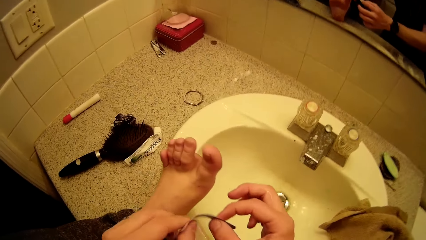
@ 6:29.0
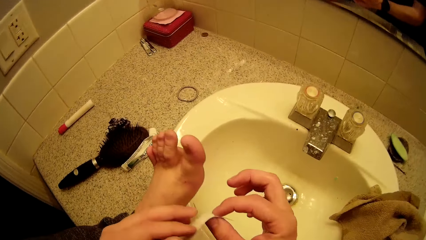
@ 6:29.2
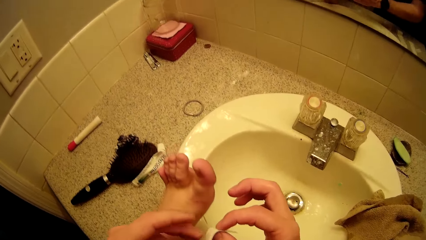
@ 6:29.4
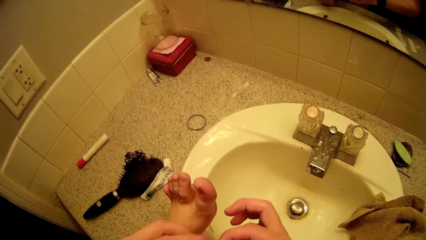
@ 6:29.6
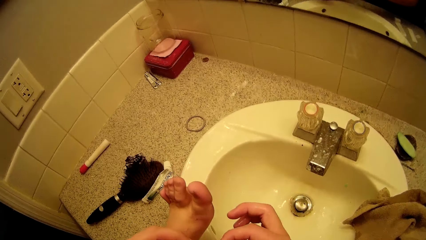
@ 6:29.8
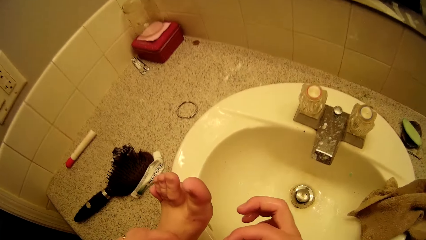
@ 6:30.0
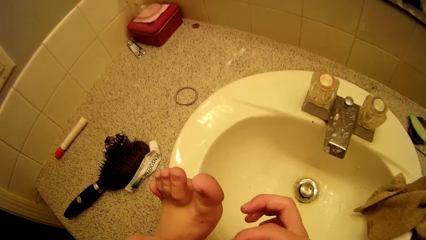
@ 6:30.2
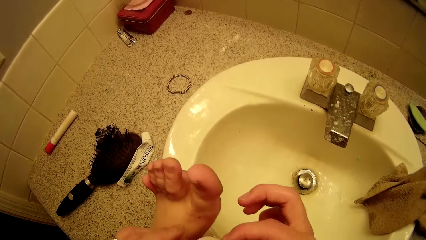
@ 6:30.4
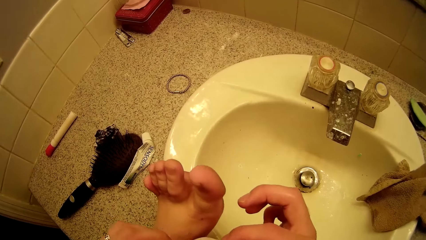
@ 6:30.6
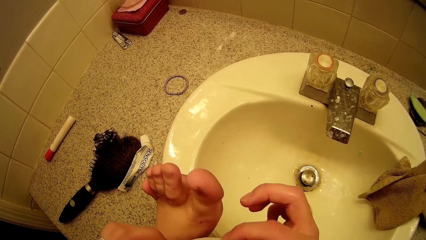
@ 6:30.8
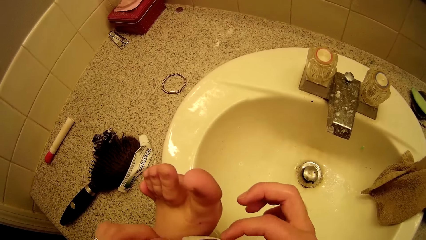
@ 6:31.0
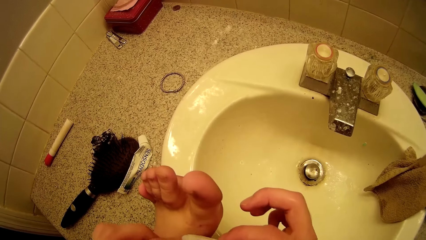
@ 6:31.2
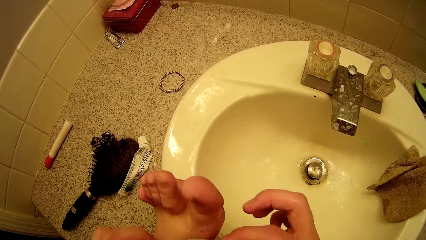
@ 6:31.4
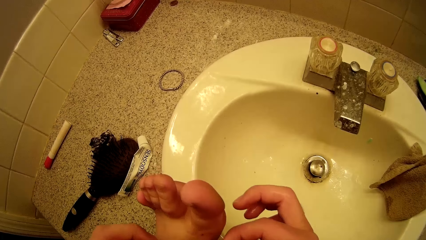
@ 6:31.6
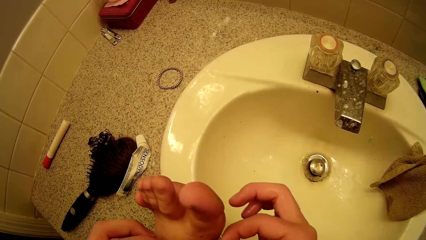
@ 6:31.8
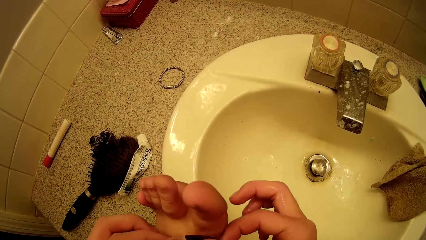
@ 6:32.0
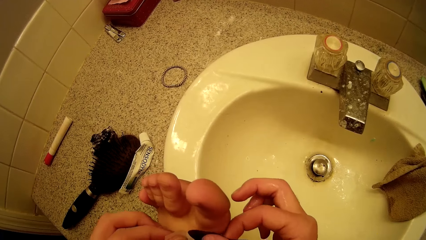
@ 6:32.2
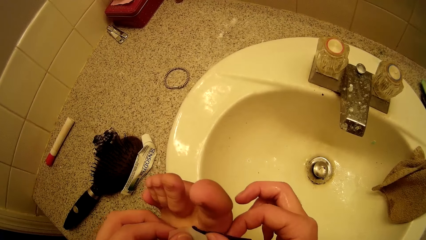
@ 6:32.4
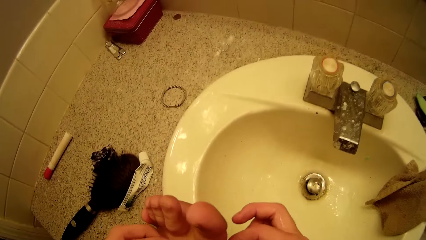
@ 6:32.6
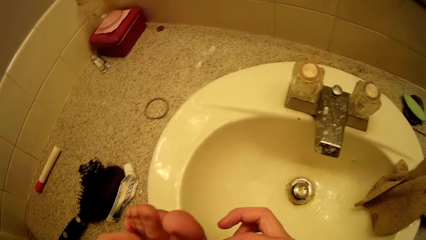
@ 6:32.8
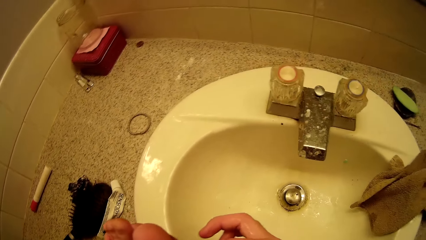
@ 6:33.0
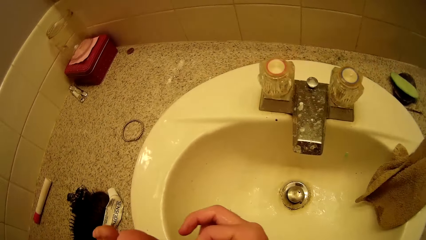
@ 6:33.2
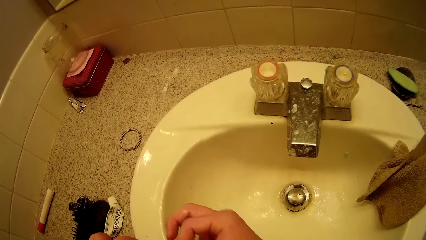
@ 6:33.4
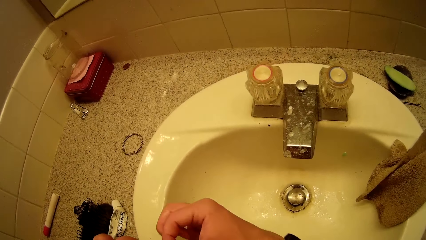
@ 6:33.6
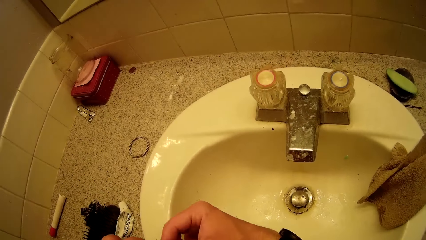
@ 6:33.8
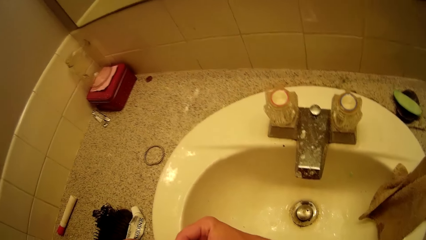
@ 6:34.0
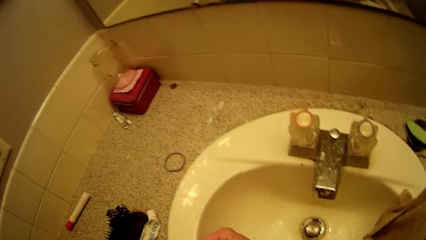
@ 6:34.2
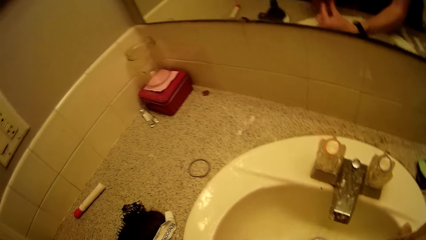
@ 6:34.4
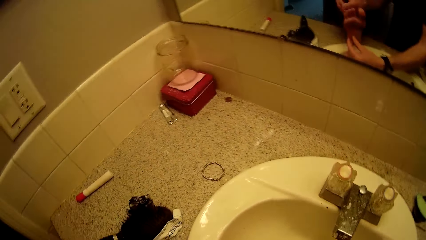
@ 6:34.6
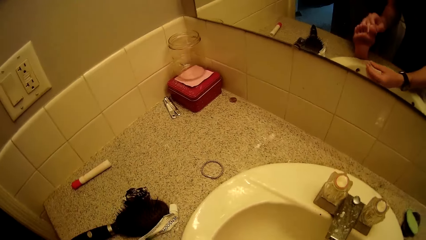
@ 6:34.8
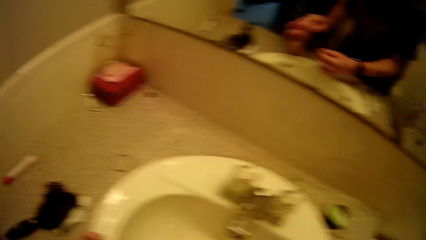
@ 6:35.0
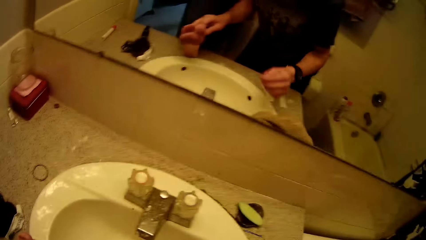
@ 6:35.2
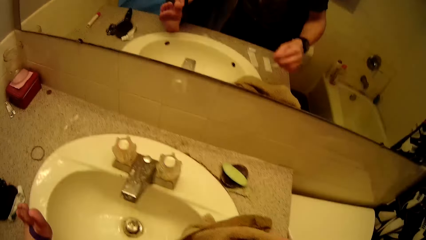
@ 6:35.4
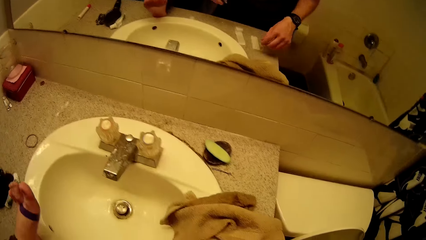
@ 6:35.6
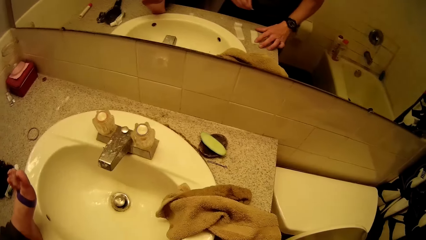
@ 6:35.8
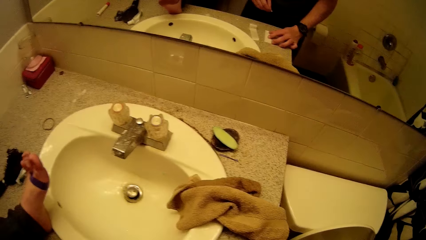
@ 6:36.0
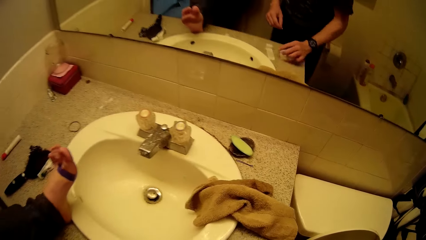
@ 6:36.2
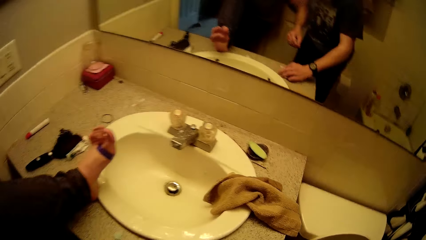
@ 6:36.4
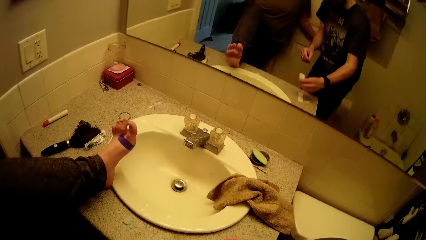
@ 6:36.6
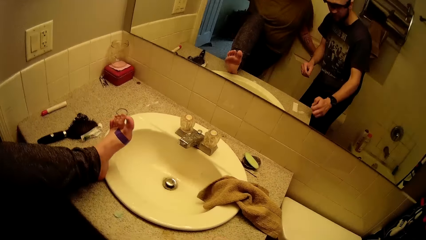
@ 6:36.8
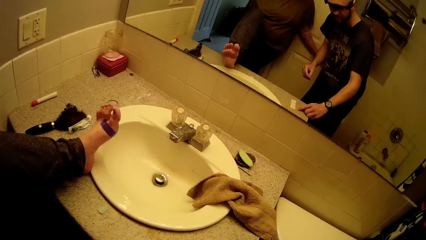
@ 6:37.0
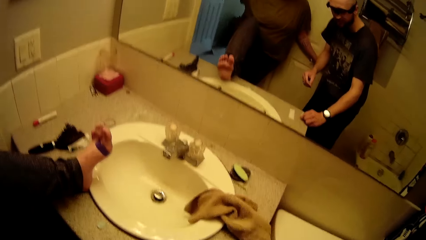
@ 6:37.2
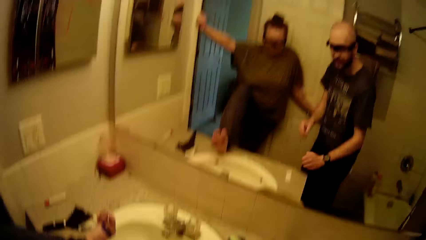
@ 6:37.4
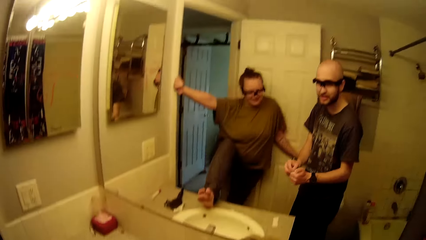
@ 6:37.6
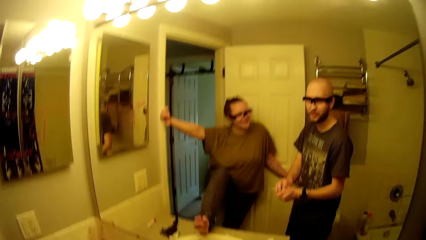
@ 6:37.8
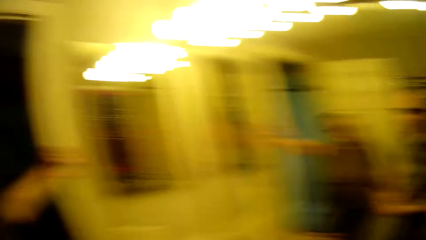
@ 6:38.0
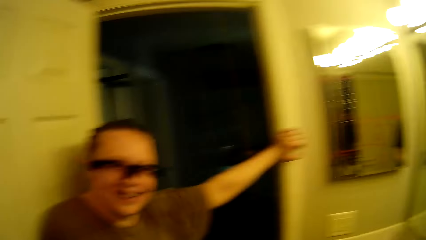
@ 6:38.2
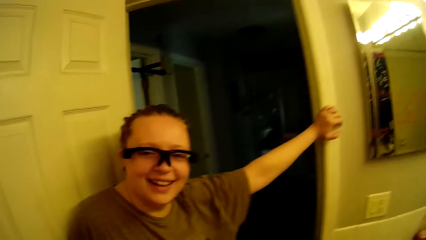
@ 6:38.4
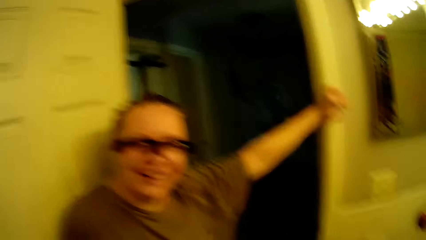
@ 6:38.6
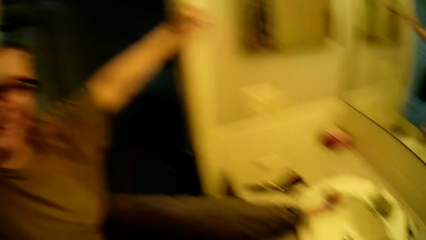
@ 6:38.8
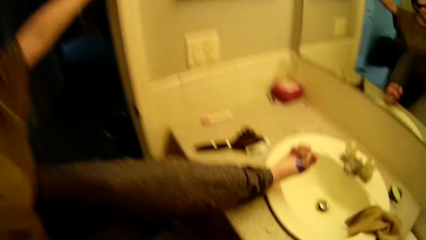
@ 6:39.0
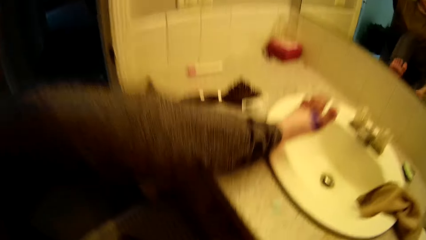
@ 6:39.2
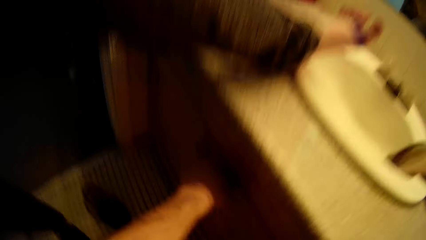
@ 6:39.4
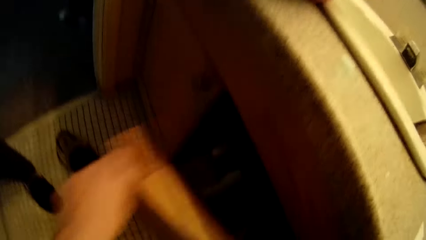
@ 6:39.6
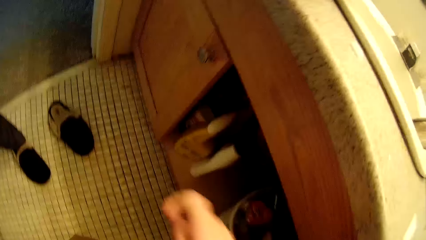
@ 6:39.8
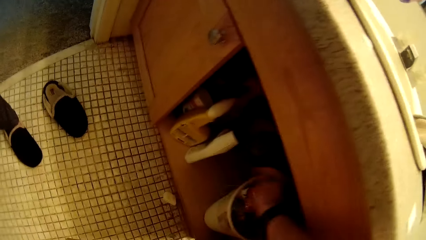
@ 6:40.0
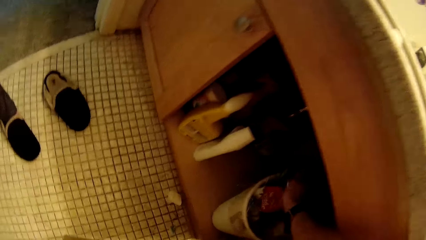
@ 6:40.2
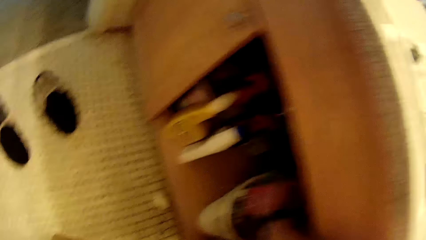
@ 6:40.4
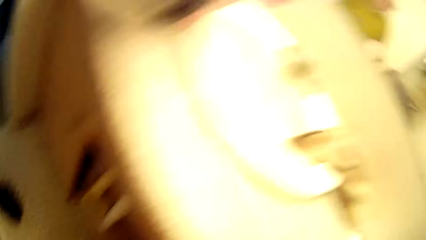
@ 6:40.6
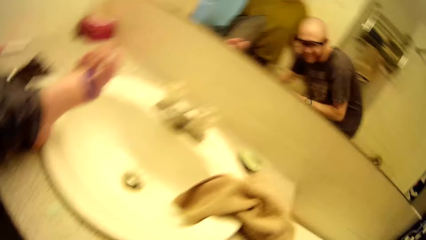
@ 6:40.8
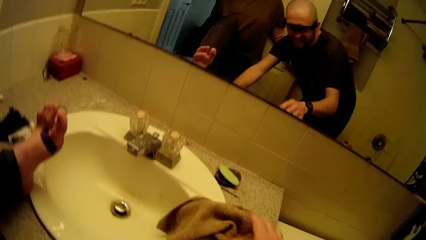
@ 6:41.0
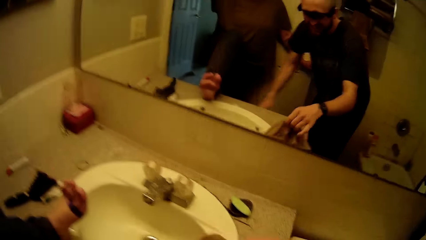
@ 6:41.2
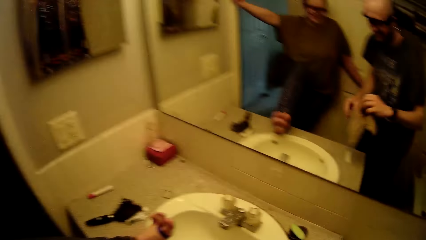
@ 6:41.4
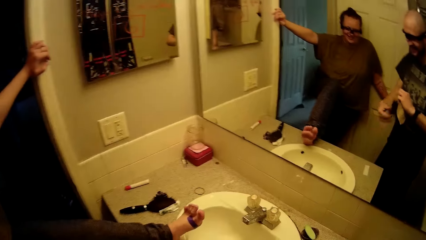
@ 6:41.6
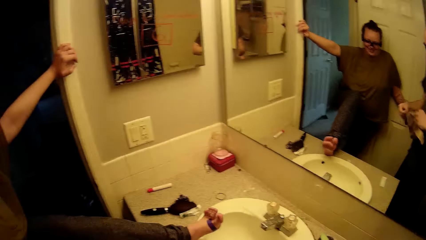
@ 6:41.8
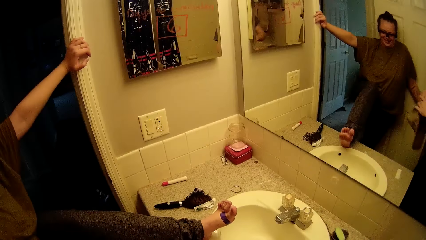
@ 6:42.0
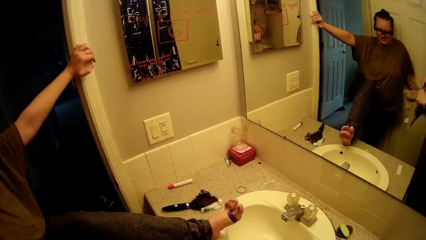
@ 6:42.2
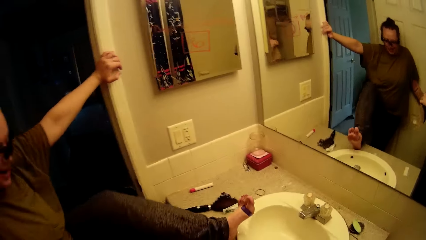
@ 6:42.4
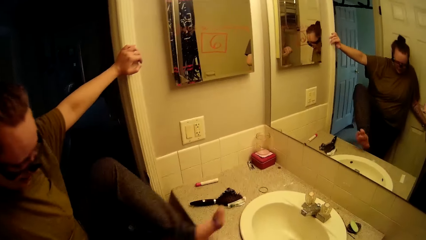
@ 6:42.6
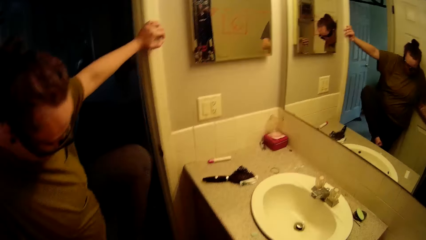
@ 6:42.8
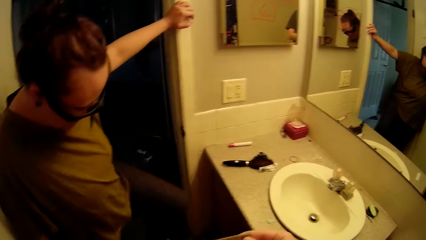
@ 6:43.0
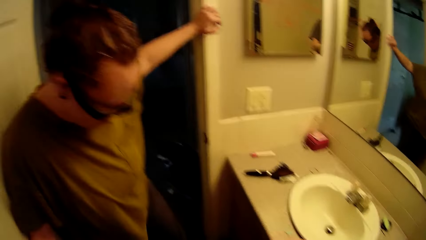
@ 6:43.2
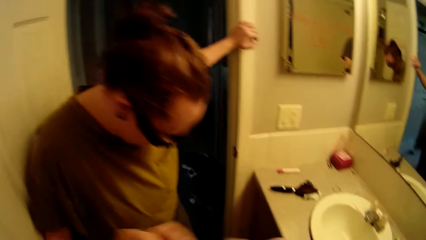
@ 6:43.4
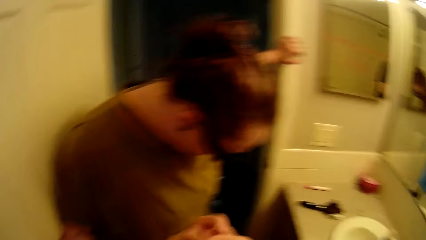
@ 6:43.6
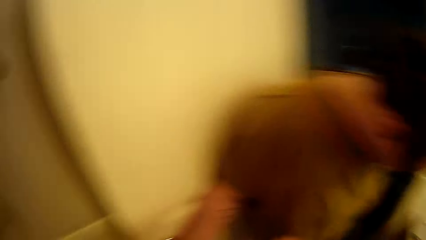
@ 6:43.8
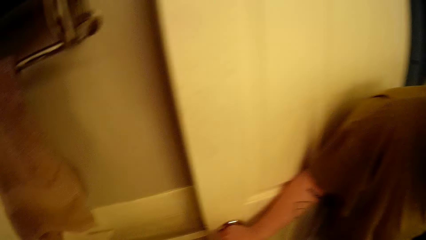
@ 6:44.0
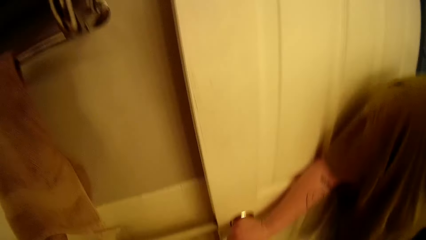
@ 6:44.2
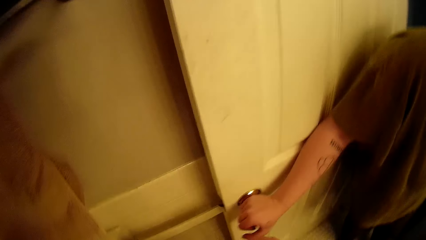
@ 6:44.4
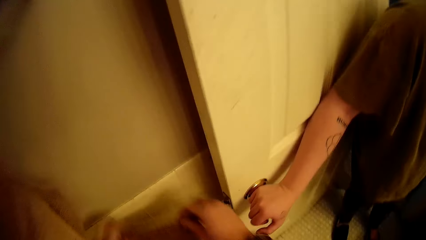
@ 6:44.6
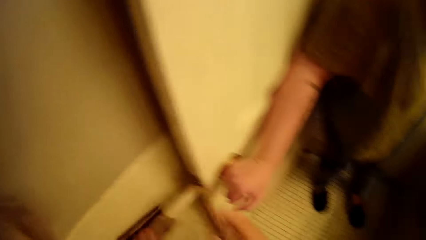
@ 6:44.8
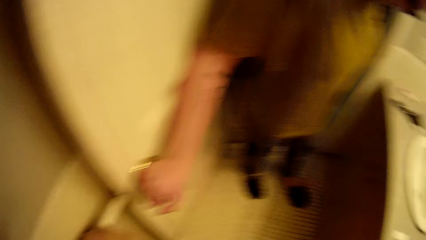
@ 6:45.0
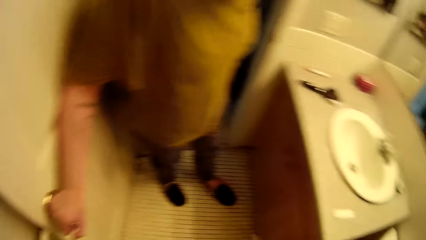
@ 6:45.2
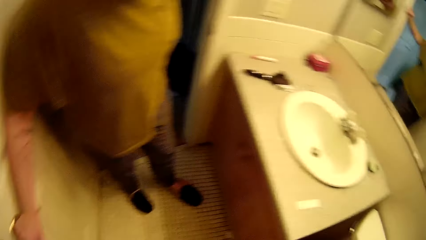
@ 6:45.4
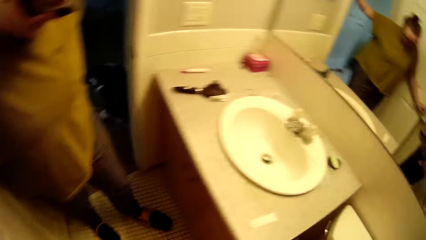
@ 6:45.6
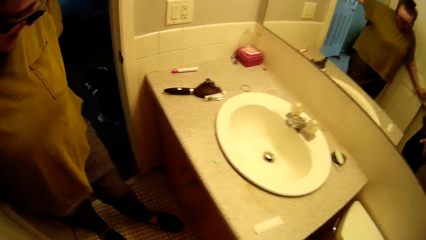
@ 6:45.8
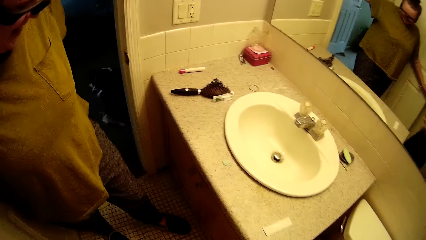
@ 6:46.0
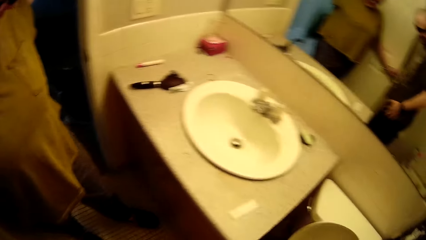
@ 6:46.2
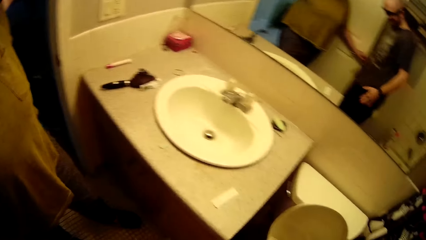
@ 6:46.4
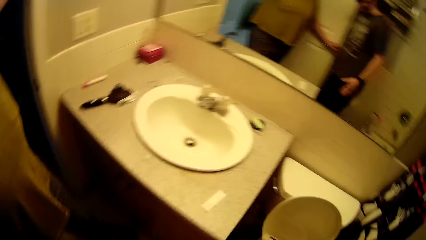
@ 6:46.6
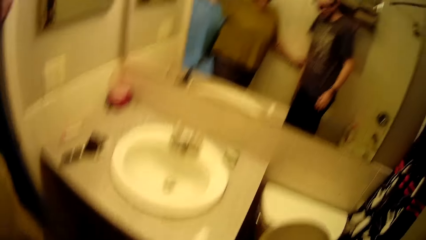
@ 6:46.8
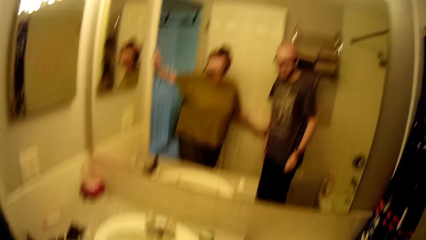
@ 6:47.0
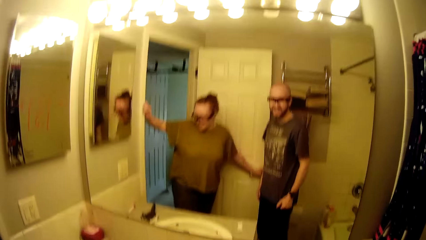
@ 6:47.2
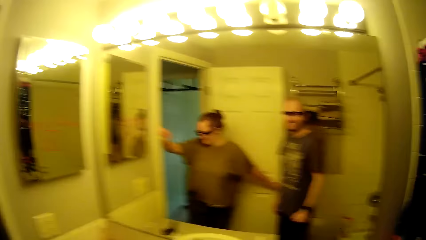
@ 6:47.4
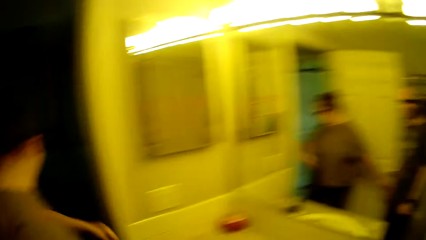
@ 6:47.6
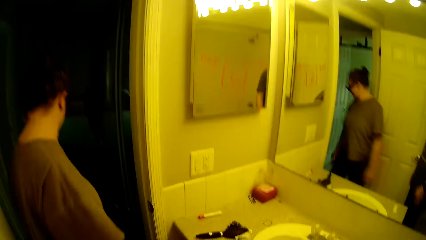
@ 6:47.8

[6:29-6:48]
The camera wearer tapes the woman's left leg with the plaster with both hands. He turns the plaster. He puts the plaster on the leg. He looks around. He moves the hands. He picks up the plaster. He touches the door. He opens the cupboard with his left hand. He throws a litter into a waste bin in the cupboard with his right hand. The woman laughs. The camera wearer looks around. He picks up the napkin from the slab with his right hand. He holds the napkin with both hands. The woman removes her left leg from the slab. The camera wearer looks around. He places the napkin on a rod with both hands. The woman closes the door. The woman puts her left leg into her footwear. The camera wearer talks.
